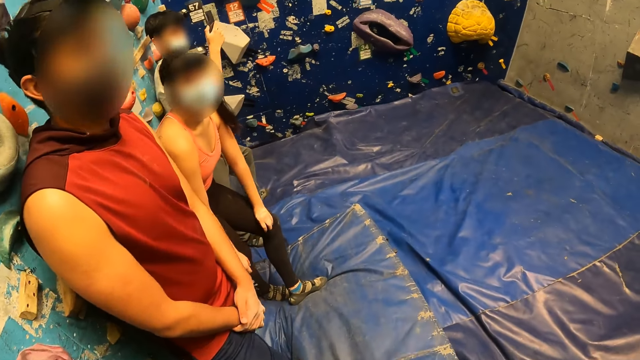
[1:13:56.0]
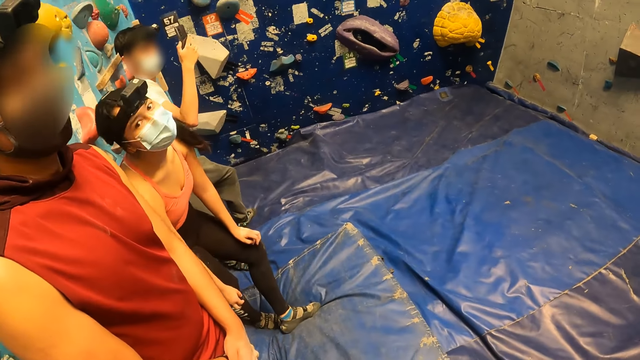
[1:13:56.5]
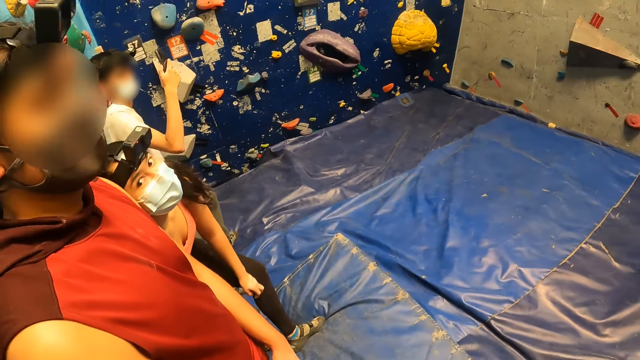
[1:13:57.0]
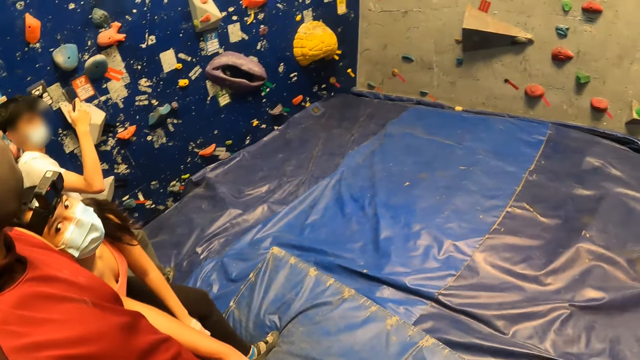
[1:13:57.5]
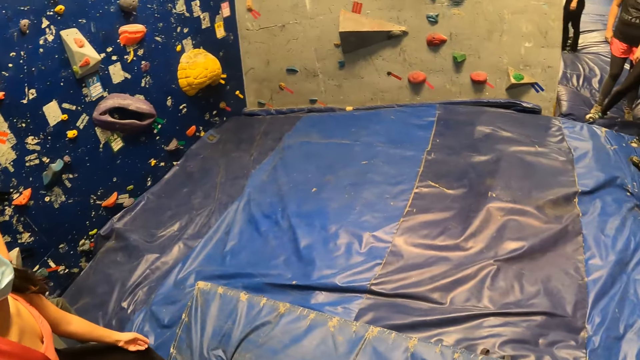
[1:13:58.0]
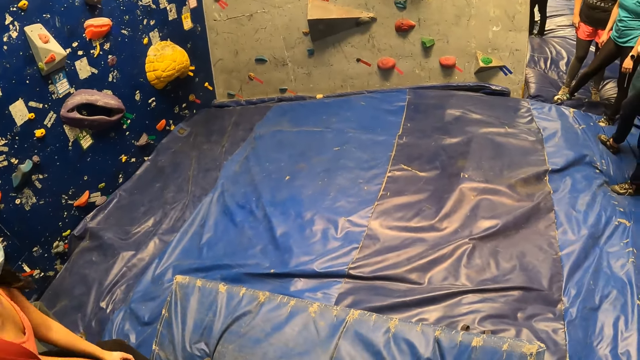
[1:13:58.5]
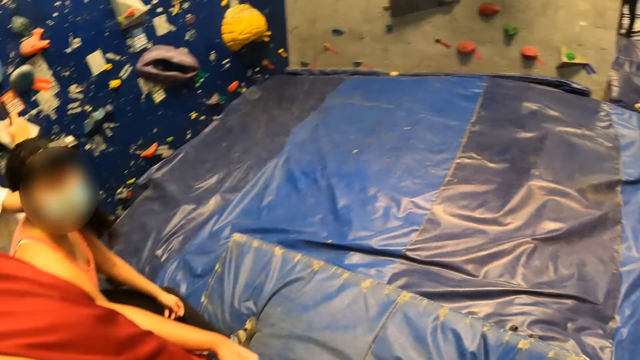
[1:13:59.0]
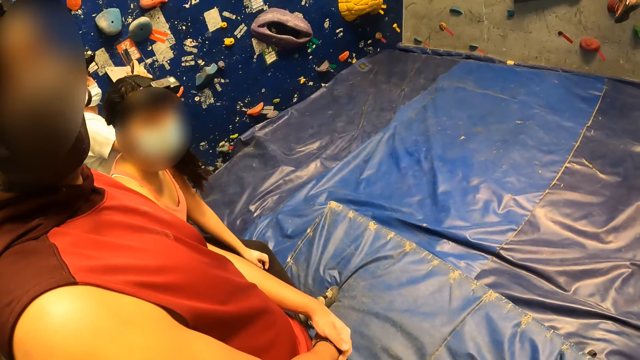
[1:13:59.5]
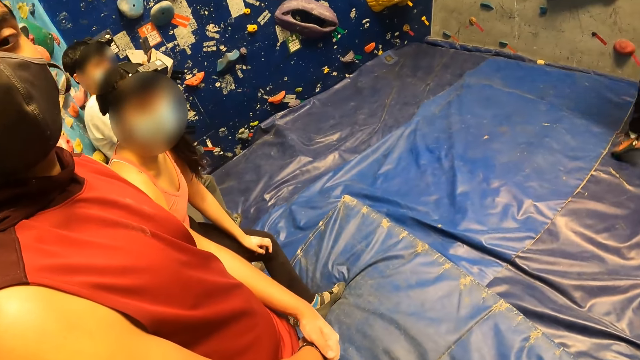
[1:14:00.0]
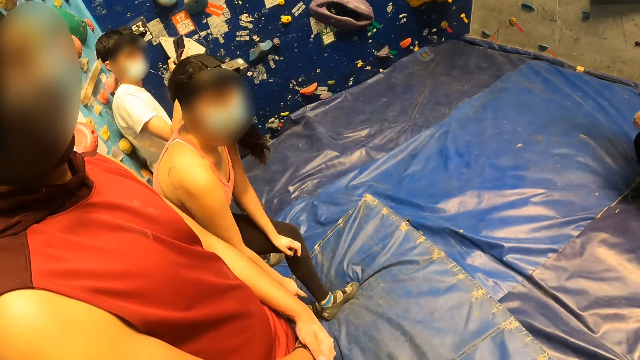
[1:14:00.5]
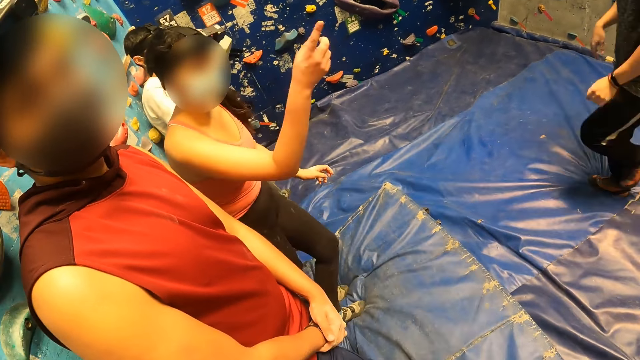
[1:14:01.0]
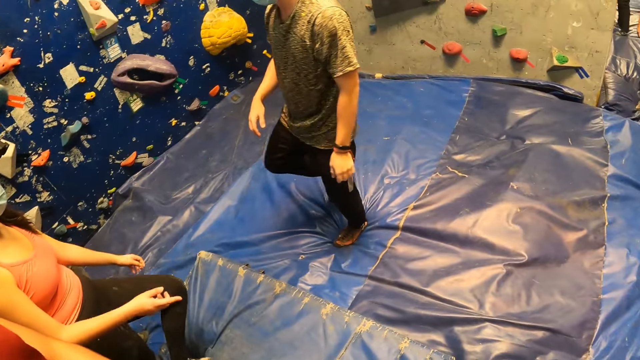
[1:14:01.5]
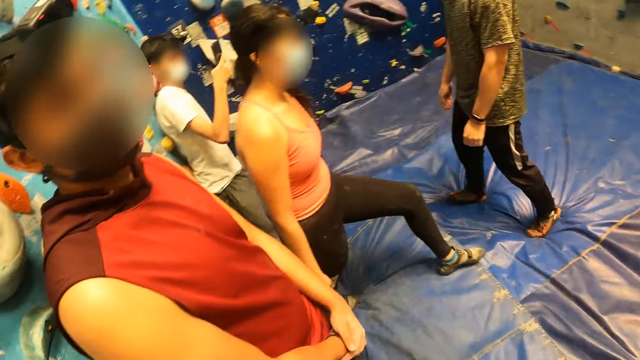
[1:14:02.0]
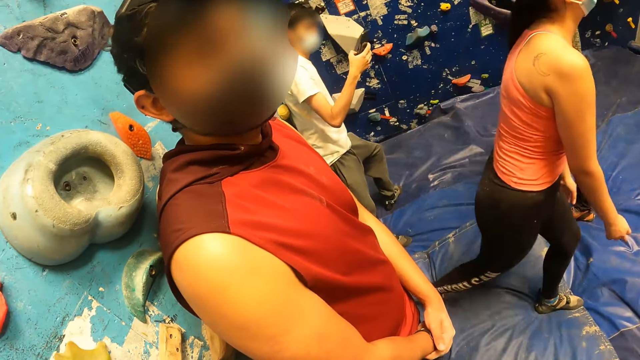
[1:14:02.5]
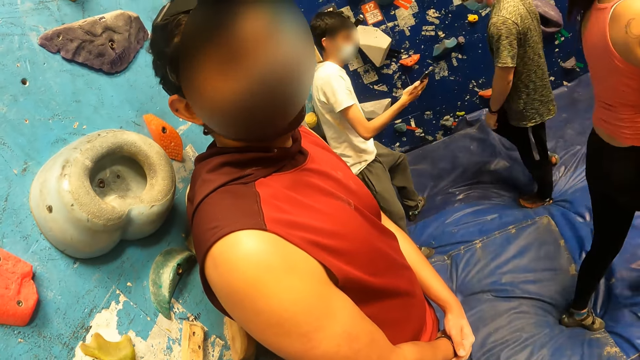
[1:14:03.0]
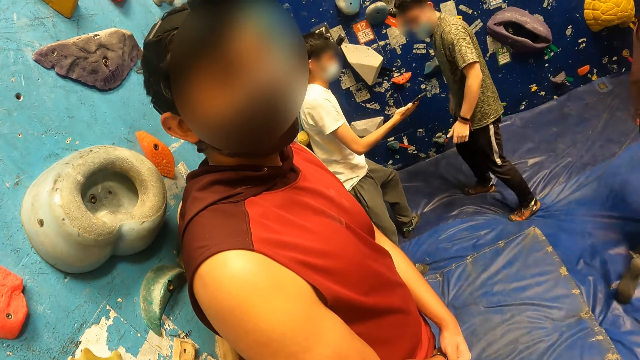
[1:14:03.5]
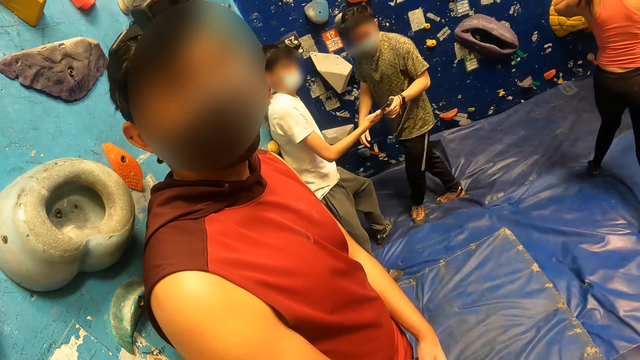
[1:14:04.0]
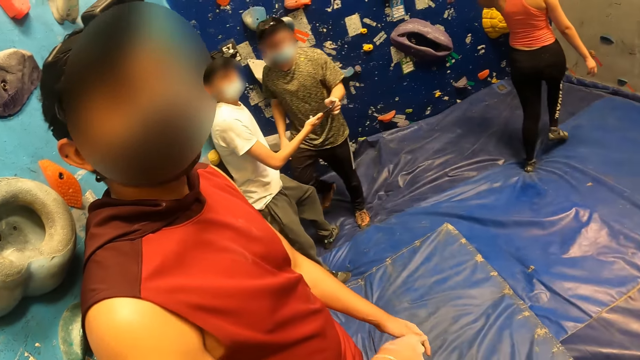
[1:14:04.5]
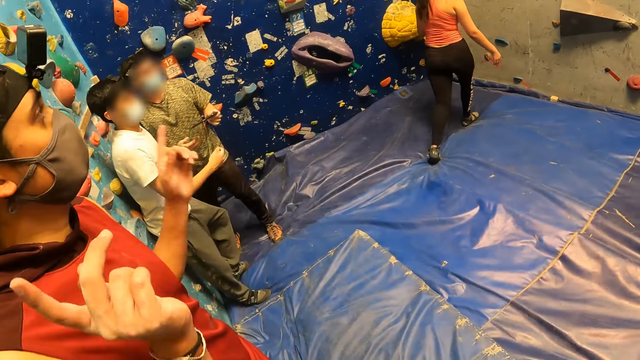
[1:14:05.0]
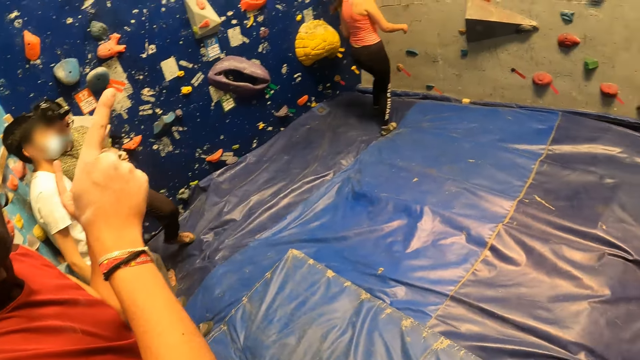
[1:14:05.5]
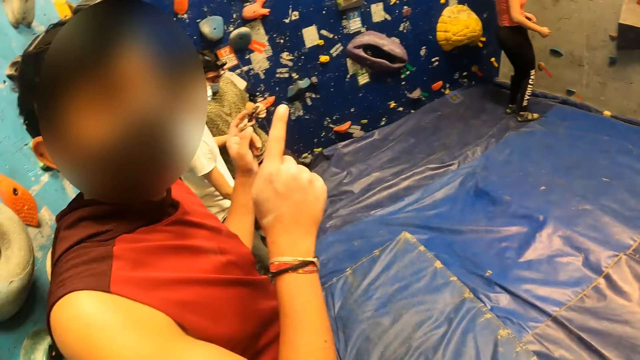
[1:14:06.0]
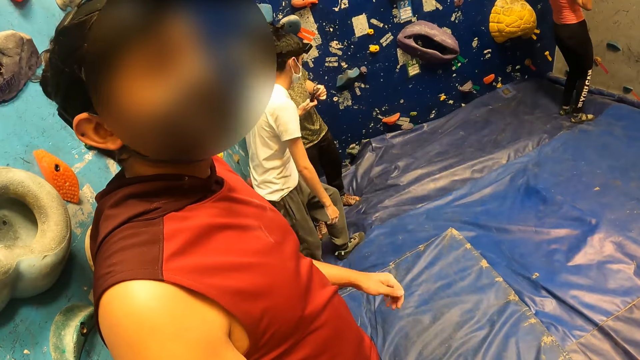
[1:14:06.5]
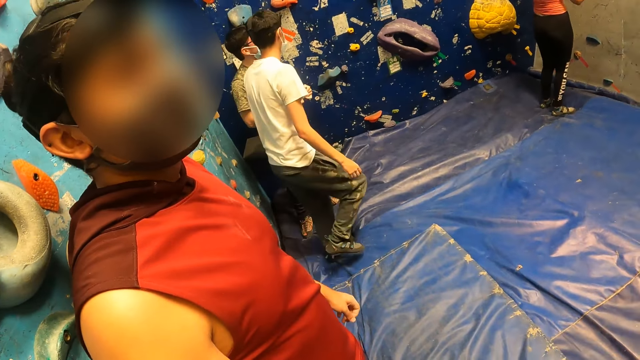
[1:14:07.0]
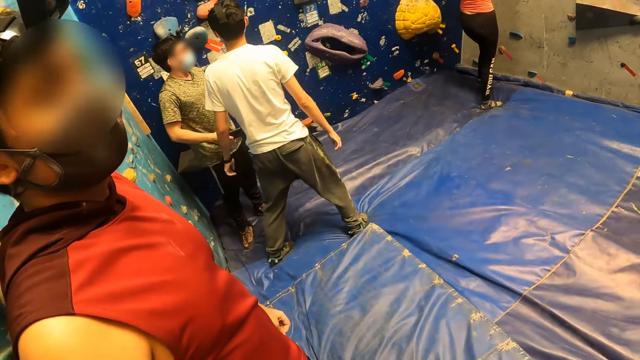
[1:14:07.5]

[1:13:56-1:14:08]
The camera wearer interacts with a man. The man interacts with the camera wearer. The man moves his hands.

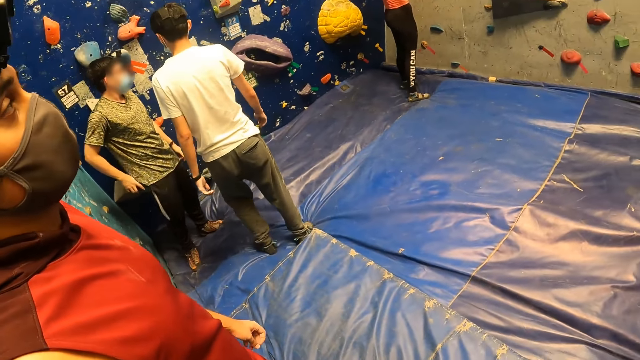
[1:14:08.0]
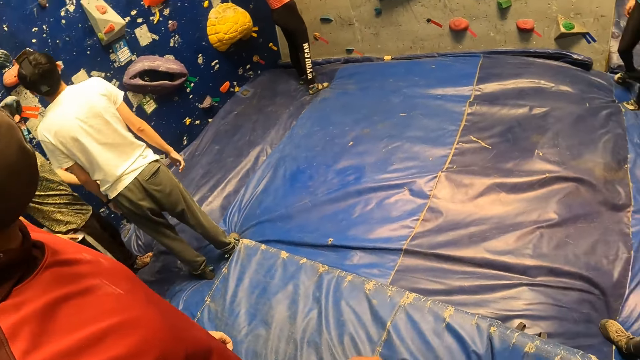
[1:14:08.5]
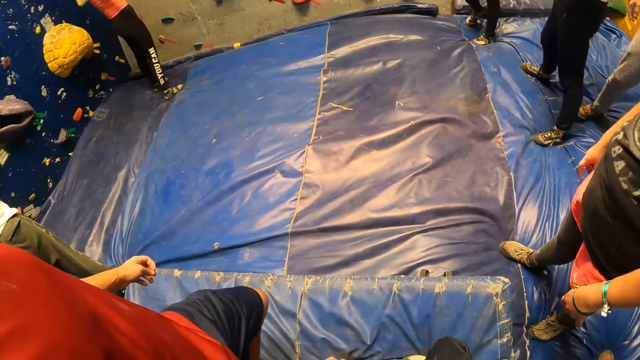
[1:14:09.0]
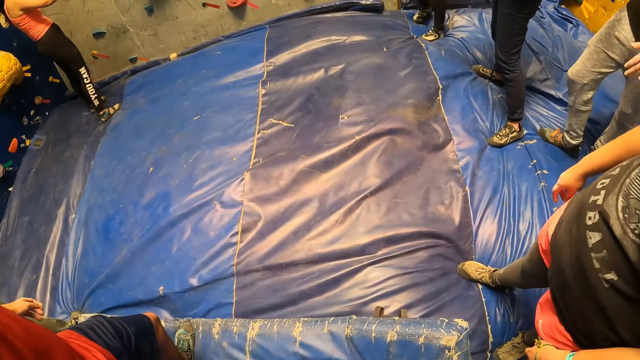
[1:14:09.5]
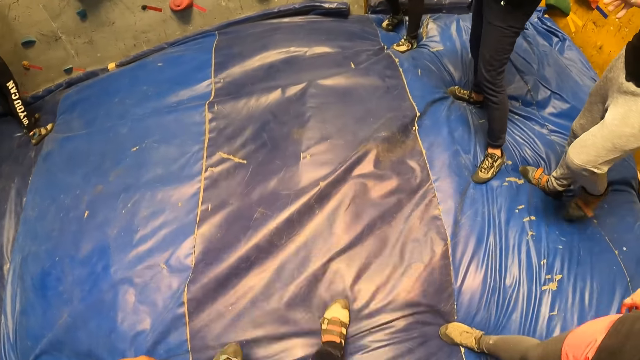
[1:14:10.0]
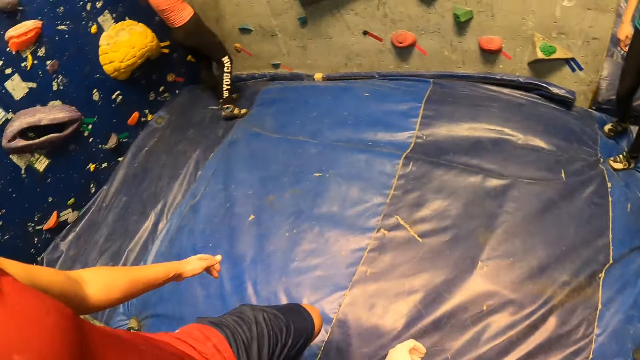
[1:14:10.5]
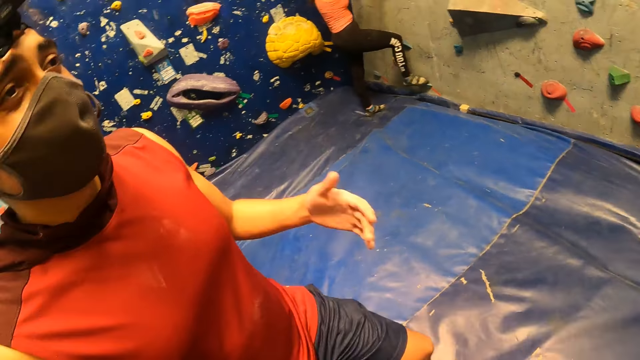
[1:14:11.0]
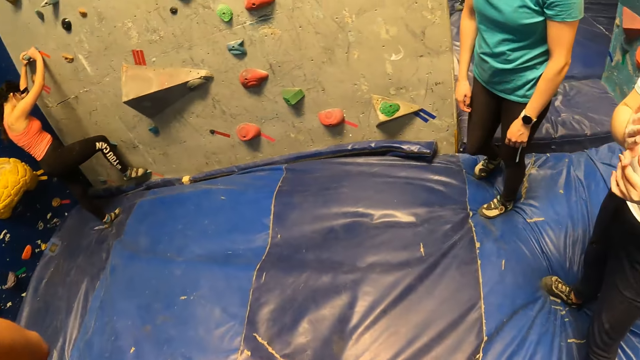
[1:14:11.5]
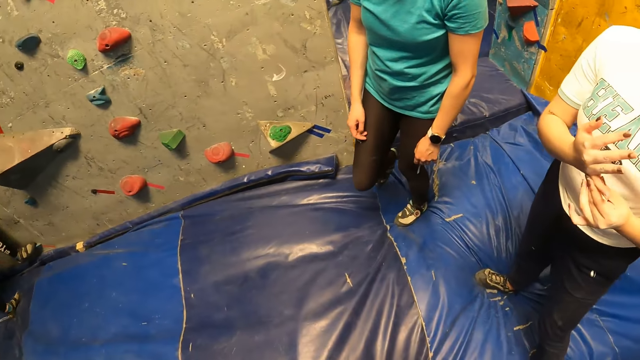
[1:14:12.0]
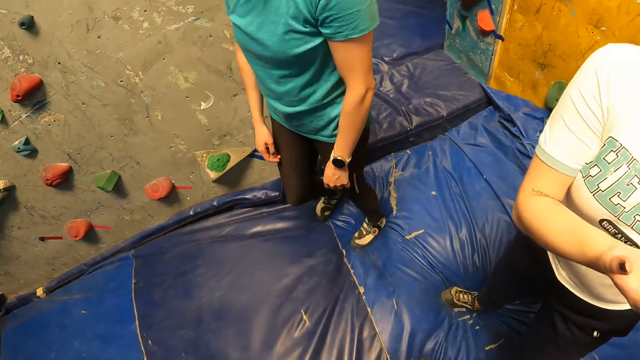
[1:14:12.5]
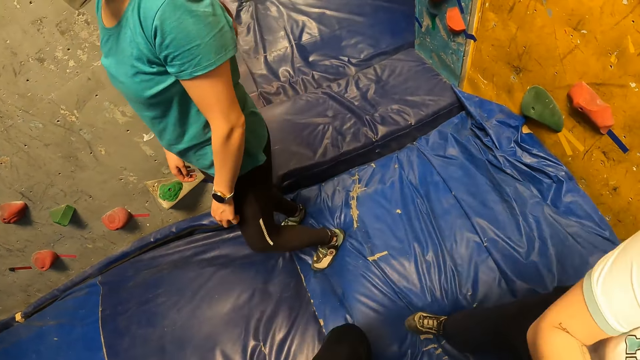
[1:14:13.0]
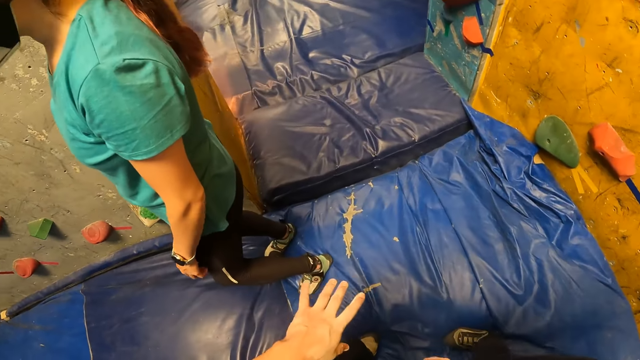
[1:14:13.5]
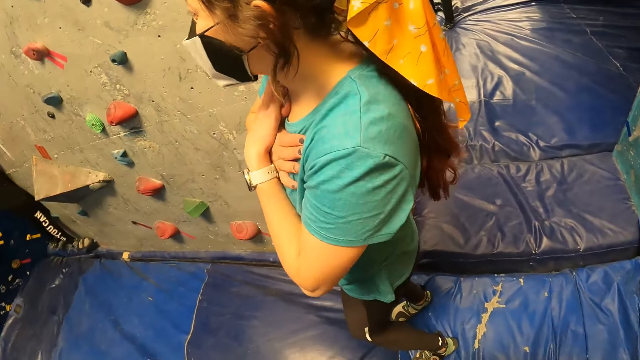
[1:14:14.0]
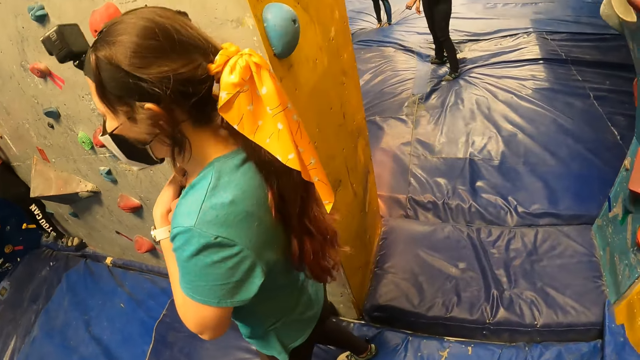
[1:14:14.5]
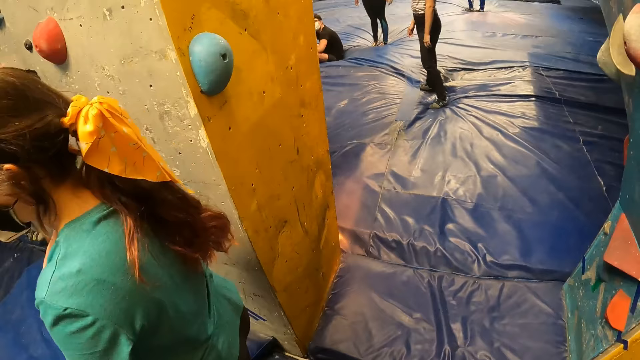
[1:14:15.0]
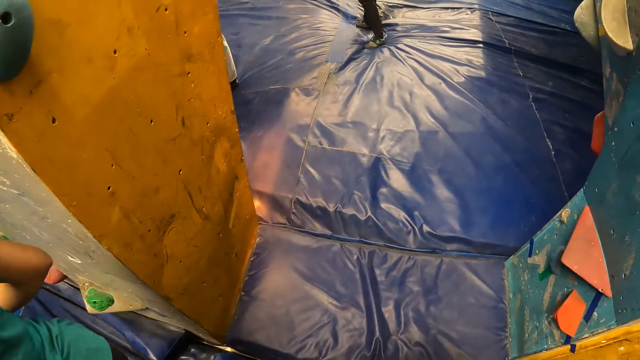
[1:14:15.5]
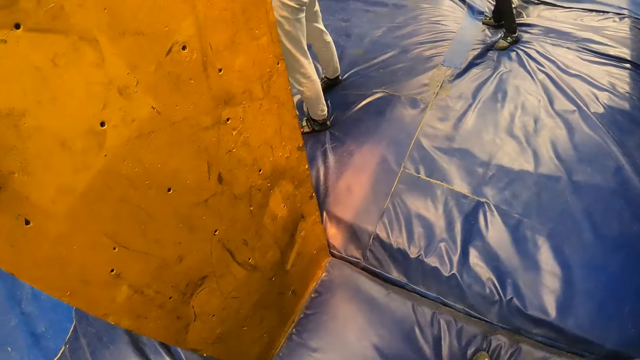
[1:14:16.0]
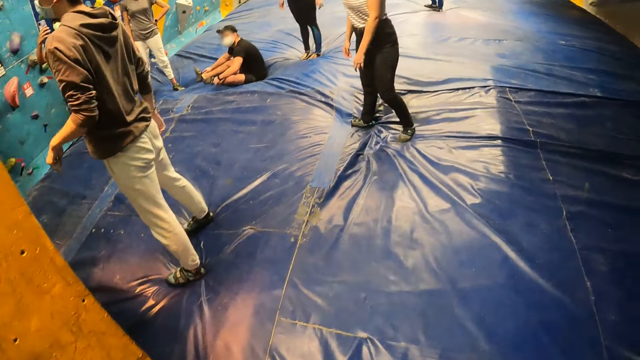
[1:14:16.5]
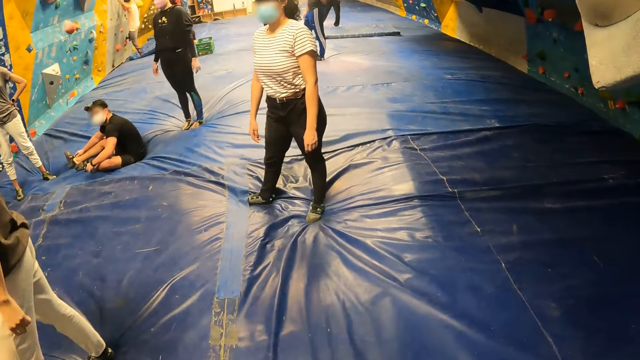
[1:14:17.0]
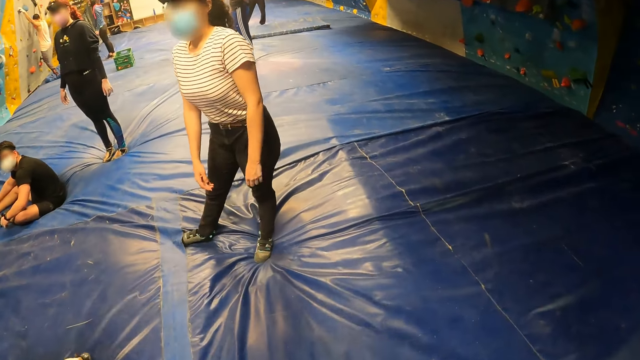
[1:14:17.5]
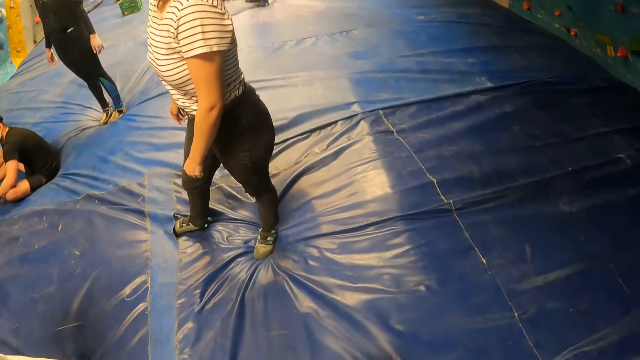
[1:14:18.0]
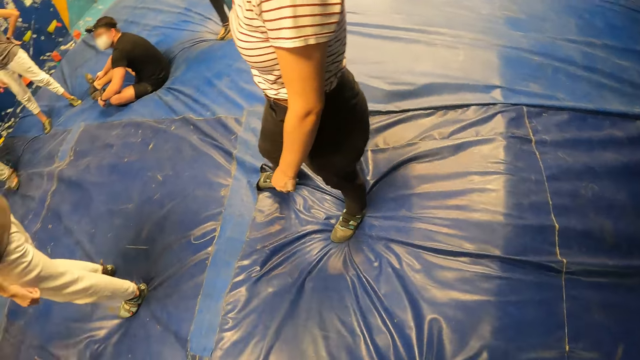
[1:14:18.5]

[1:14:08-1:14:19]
A man walks around the room. The camera wearer walks to an end of the gym.
